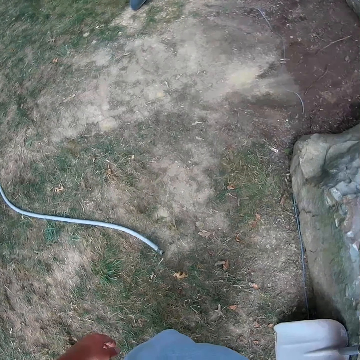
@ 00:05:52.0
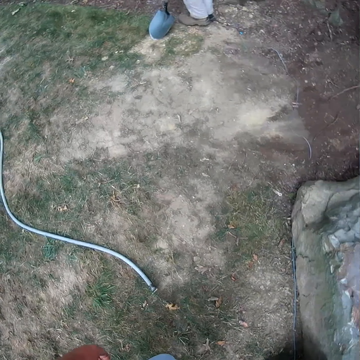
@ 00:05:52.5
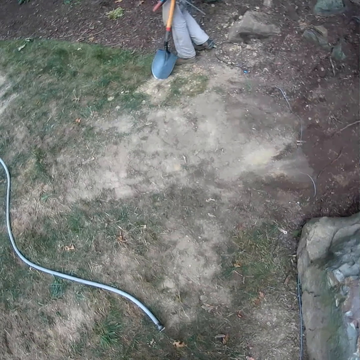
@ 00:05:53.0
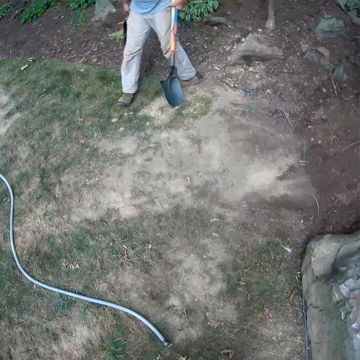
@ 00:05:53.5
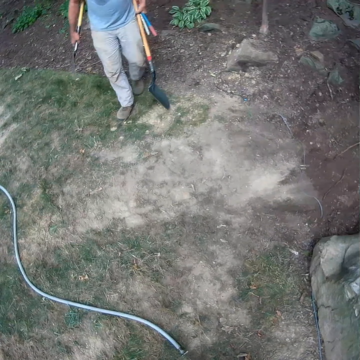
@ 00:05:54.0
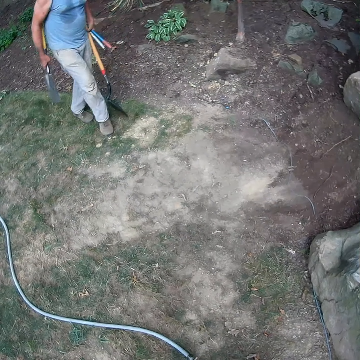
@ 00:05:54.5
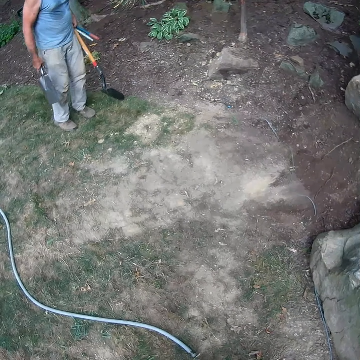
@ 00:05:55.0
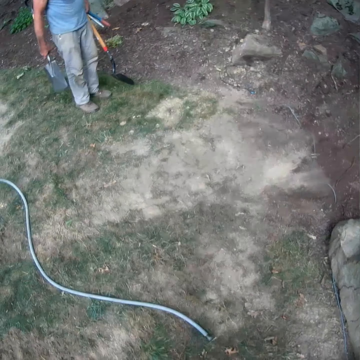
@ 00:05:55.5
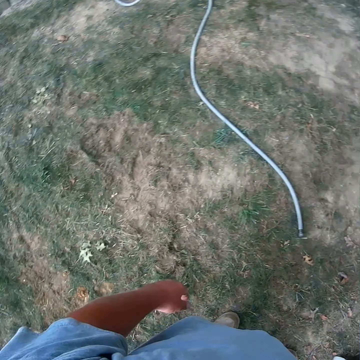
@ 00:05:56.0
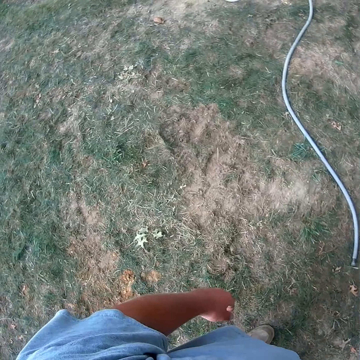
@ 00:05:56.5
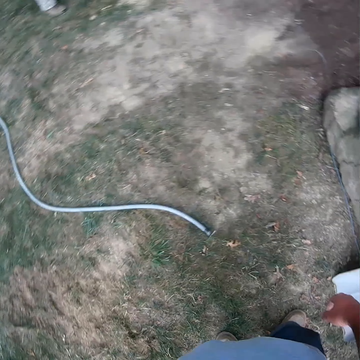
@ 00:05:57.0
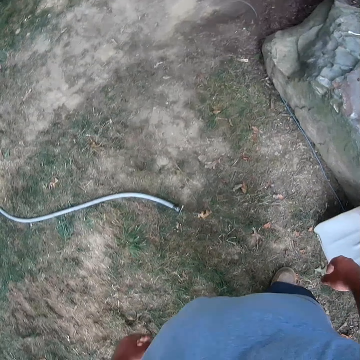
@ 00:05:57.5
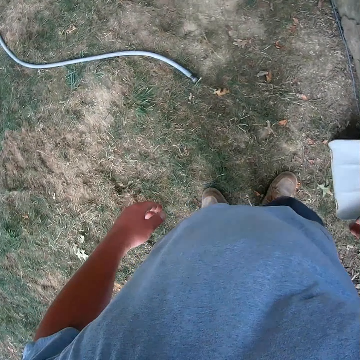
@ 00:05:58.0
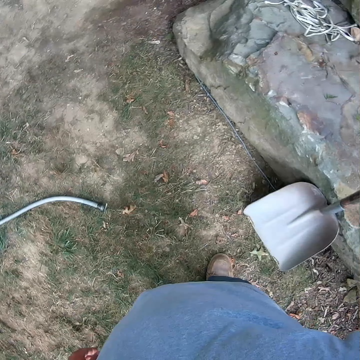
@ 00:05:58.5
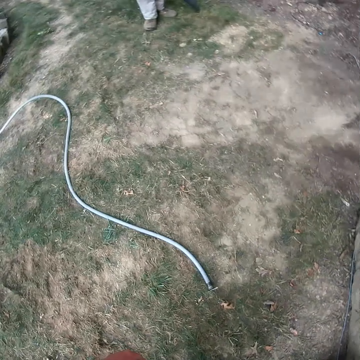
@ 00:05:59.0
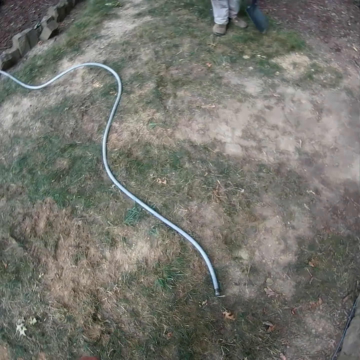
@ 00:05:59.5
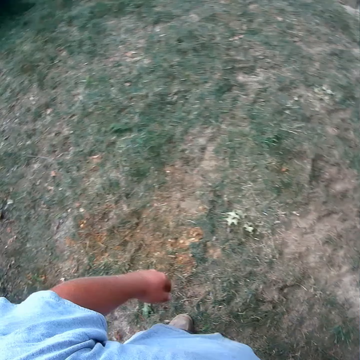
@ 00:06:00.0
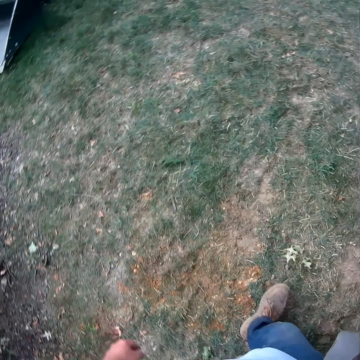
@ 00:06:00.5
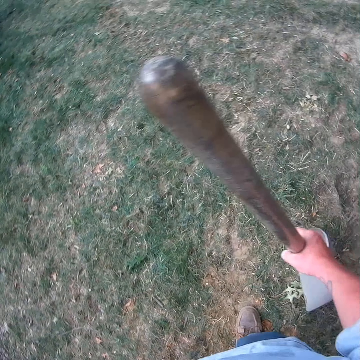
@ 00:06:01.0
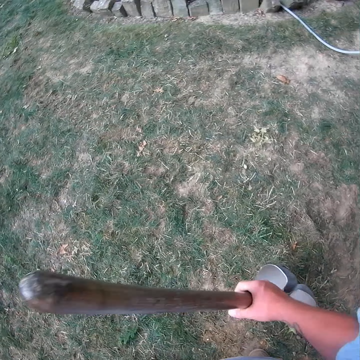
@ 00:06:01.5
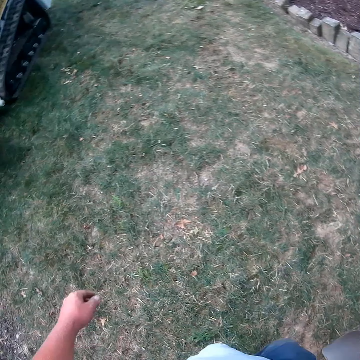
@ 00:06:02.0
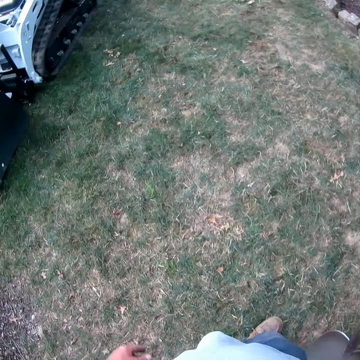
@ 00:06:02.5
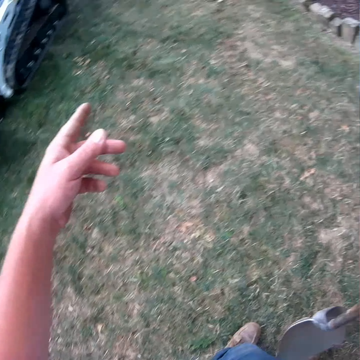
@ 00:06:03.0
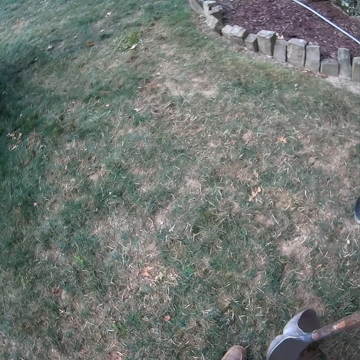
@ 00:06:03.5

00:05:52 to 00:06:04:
The camera wearer converses with a man. They look around. They hold a shovel.

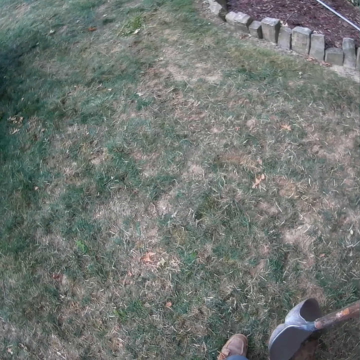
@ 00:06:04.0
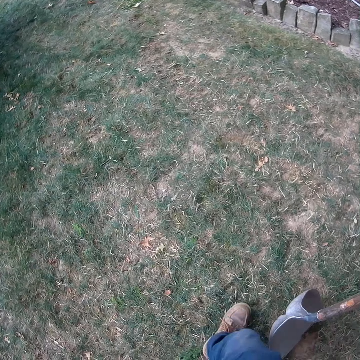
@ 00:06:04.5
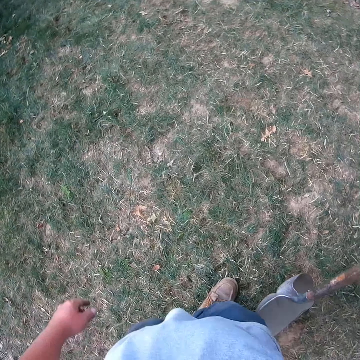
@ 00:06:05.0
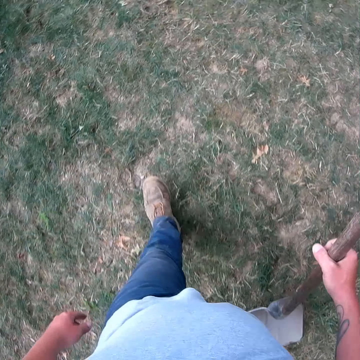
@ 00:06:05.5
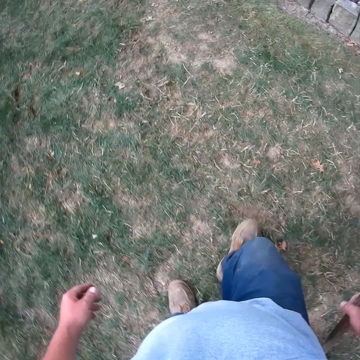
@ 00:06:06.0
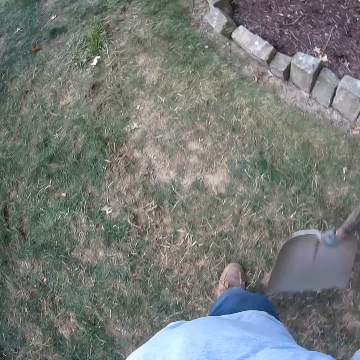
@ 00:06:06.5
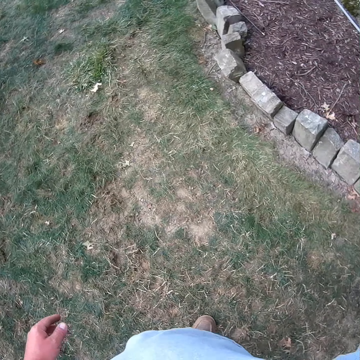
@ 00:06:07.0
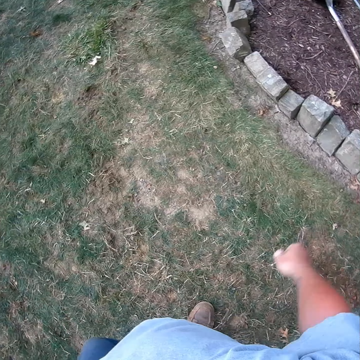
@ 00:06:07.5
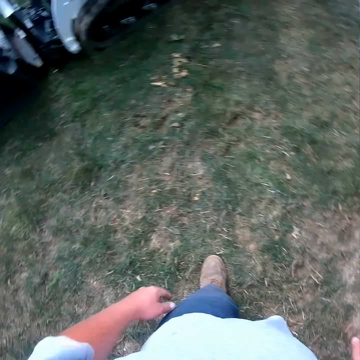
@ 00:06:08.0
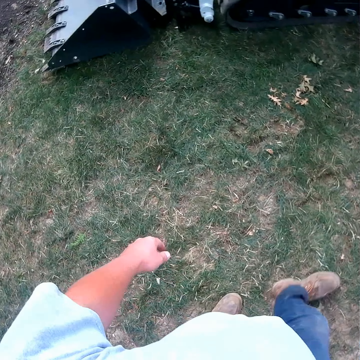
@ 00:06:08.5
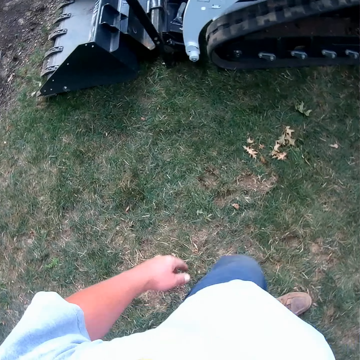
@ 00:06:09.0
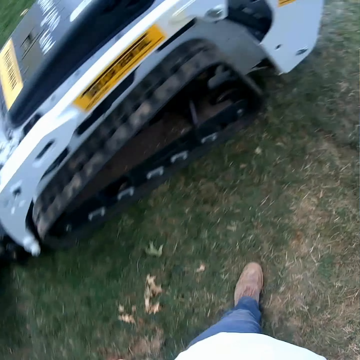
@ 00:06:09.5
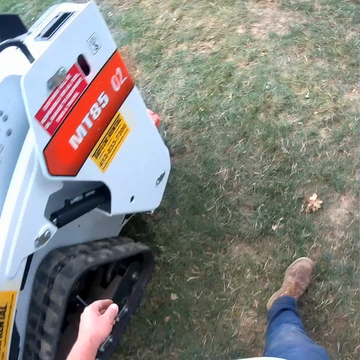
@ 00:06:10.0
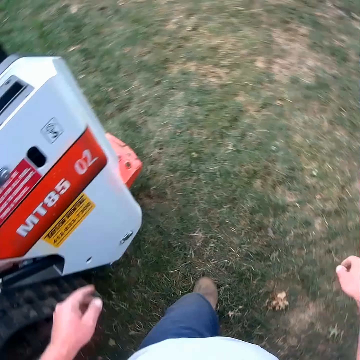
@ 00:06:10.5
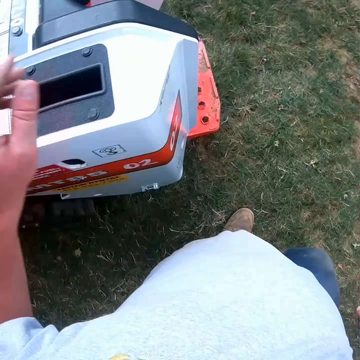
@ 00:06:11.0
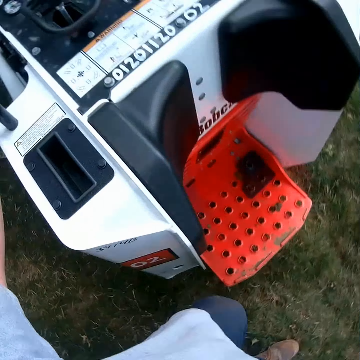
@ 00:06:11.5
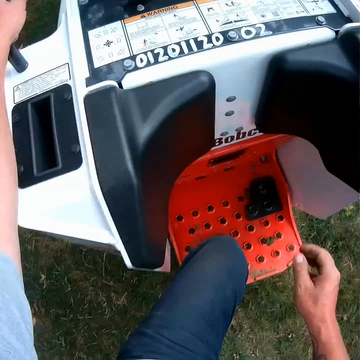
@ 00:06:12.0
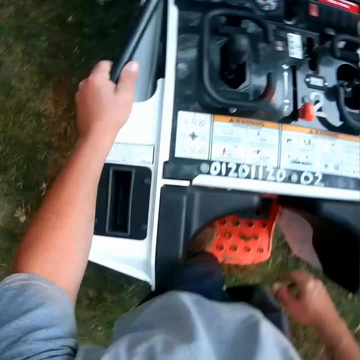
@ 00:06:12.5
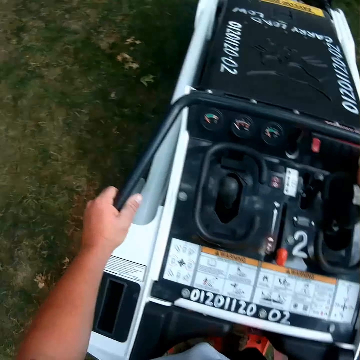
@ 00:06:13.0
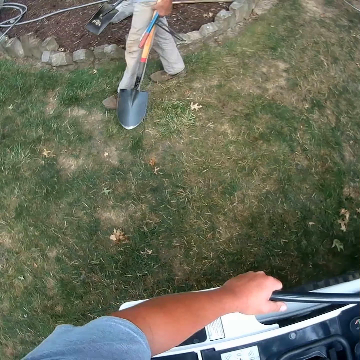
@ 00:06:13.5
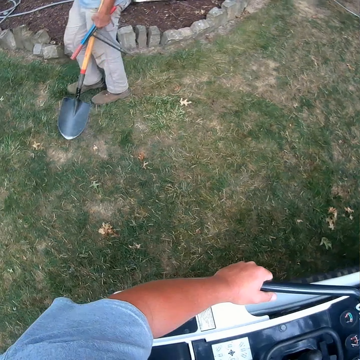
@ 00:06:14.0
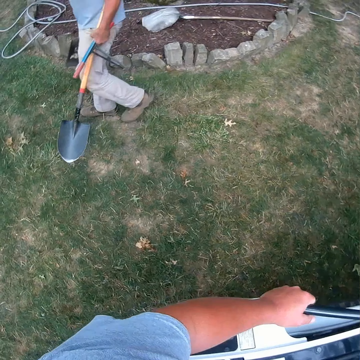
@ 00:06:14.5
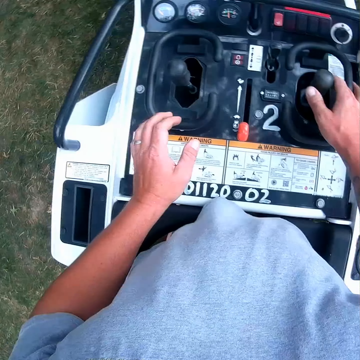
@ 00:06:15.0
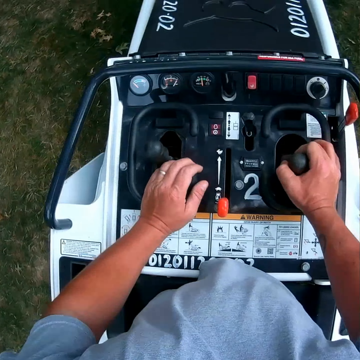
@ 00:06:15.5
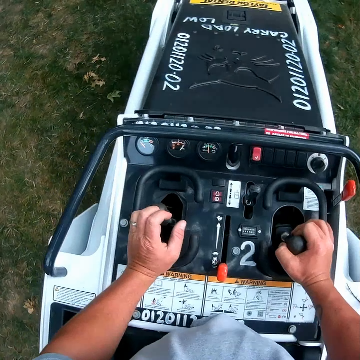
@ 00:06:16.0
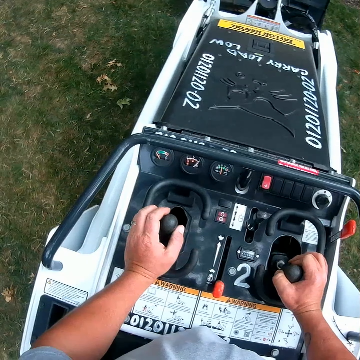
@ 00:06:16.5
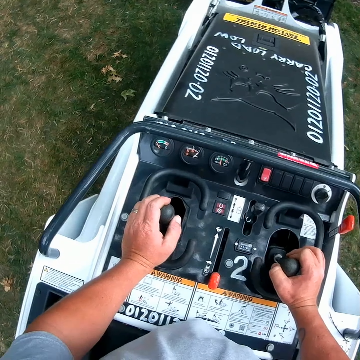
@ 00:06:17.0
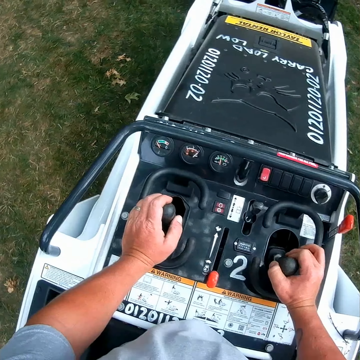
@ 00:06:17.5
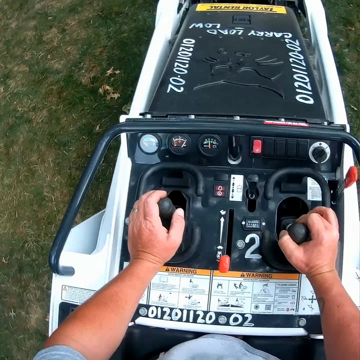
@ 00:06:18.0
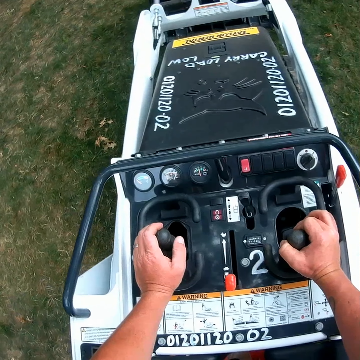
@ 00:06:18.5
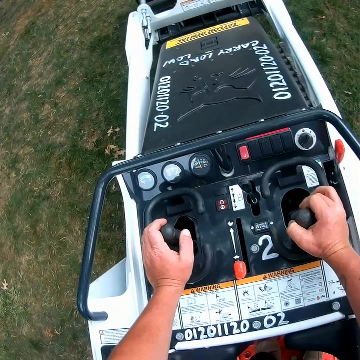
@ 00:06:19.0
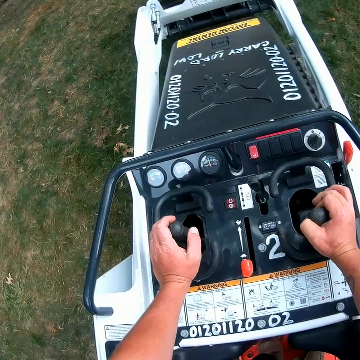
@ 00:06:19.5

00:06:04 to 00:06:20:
The camera wearer walks around the compound. They throw a spade on the ground. They walk around the compound. They climb on a lawn mower. They operate the forklift. They start the lawn mower.

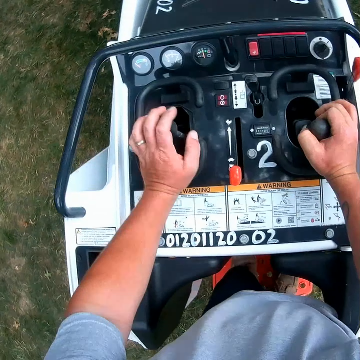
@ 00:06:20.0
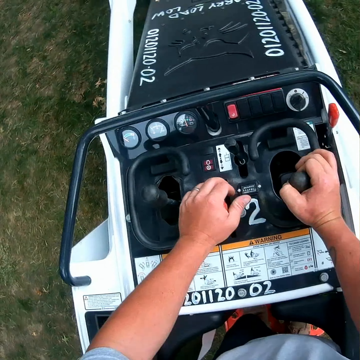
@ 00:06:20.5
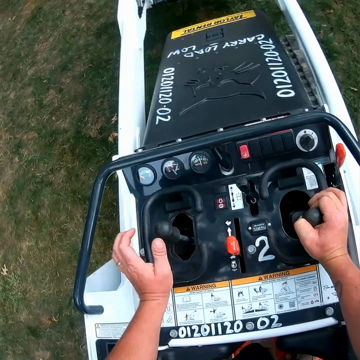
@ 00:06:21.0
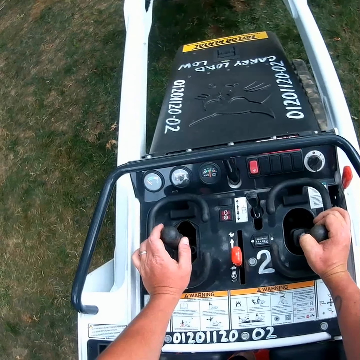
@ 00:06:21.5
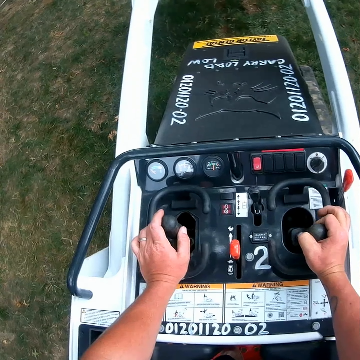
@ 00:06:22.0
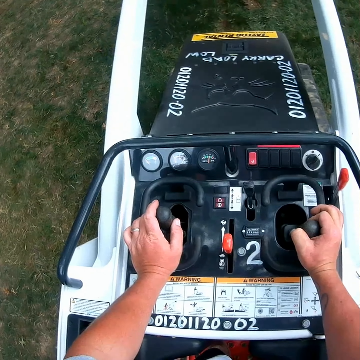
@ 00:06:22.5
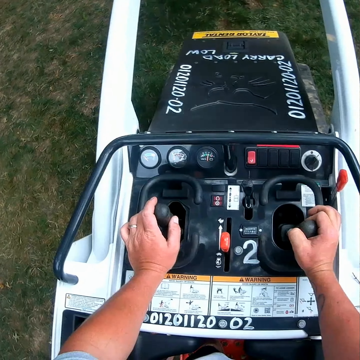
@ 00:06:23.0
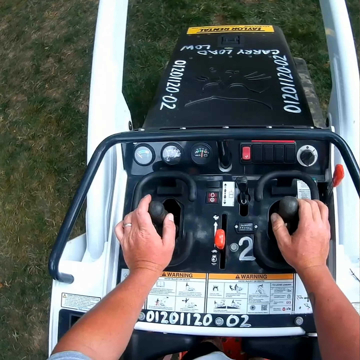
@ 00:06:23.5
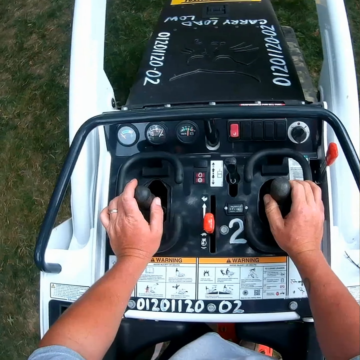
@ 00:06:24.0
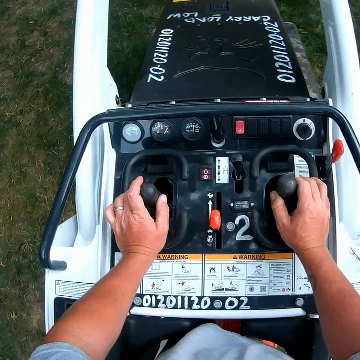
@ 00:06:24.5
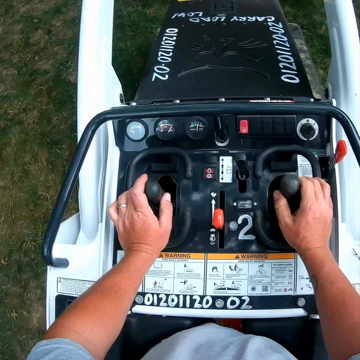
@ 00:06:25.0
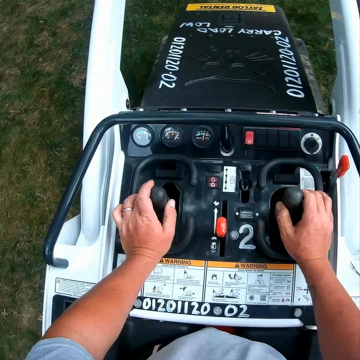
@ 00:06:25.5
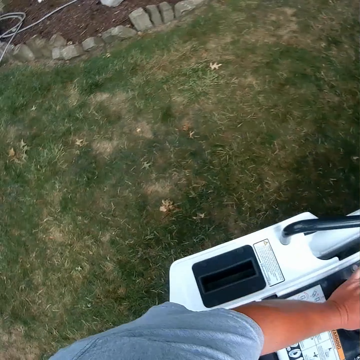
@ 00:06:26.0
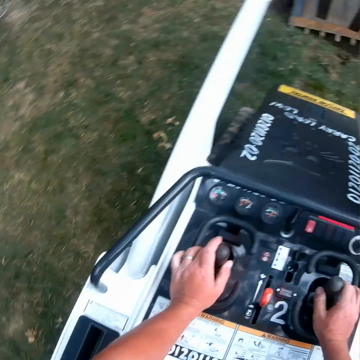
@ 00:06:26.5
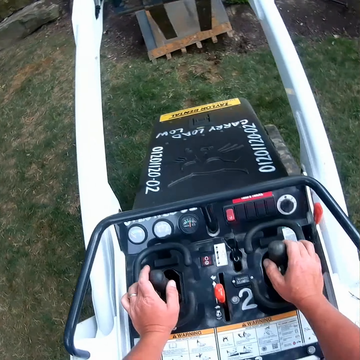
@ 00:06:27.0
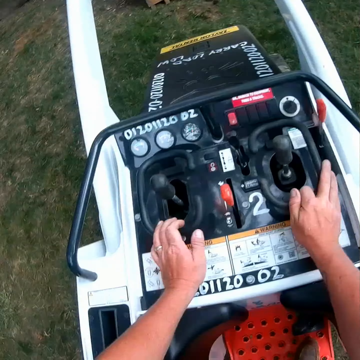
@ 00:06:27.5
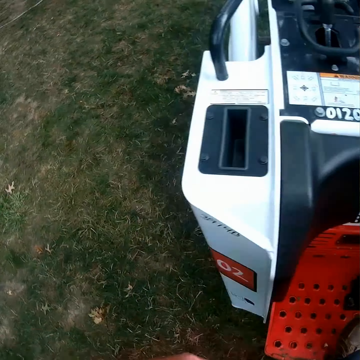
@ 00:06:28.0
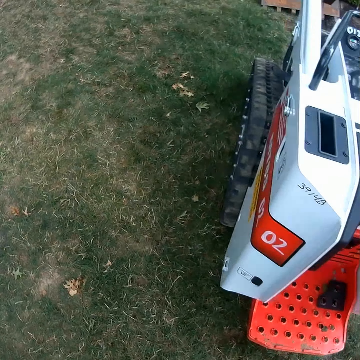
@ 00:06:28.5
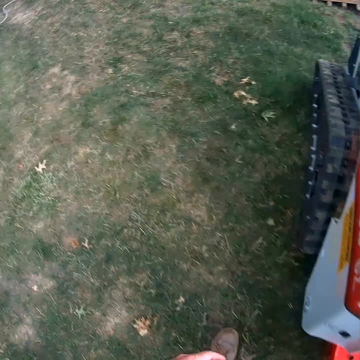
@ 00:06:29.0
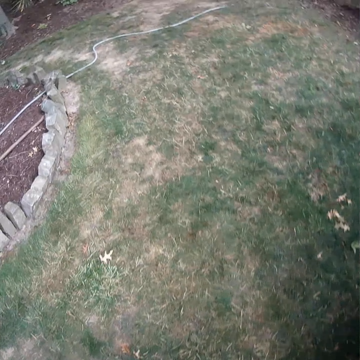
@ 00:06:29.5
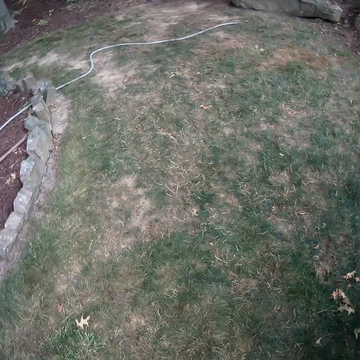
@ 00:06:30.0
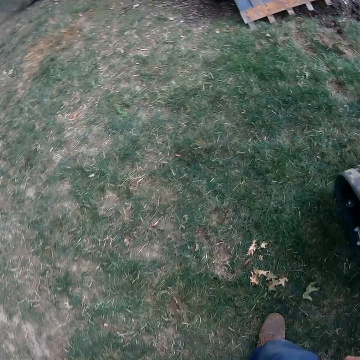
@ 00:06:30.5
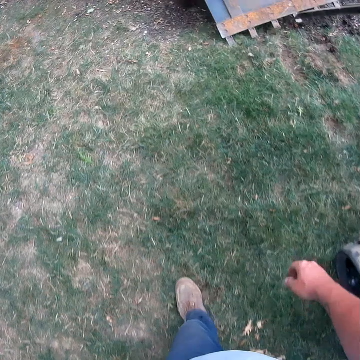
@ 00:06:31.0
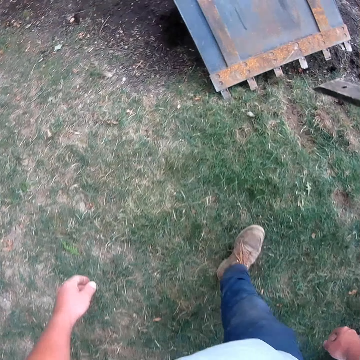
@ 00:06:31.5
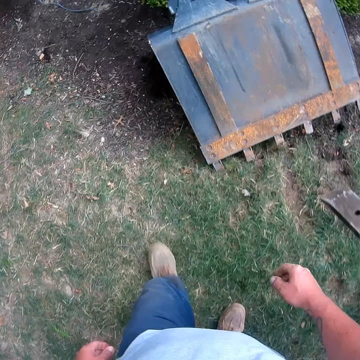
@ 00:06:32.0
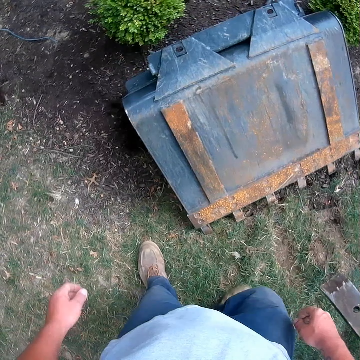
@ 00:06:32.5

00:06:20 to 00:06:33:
The camera wearer raises something. They look around. They stop to operate the forklift. They walk around the compound.
